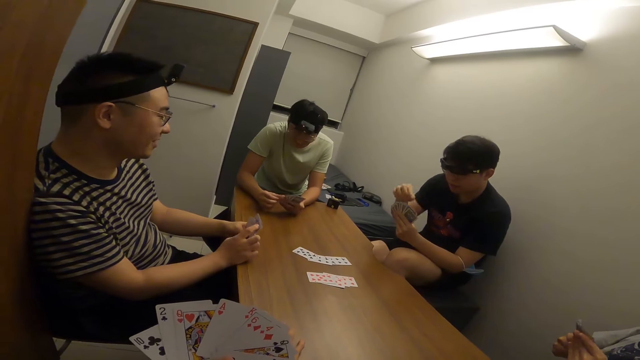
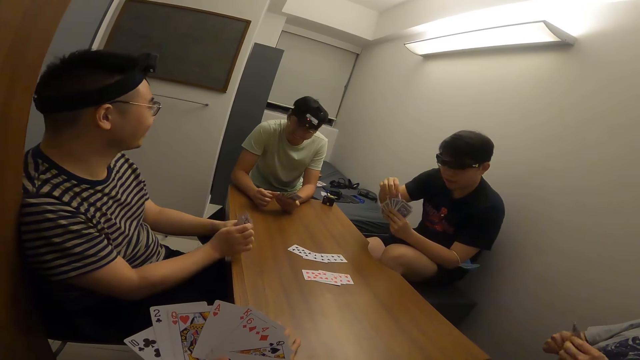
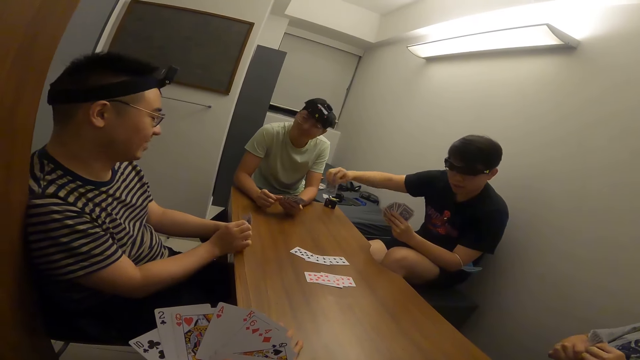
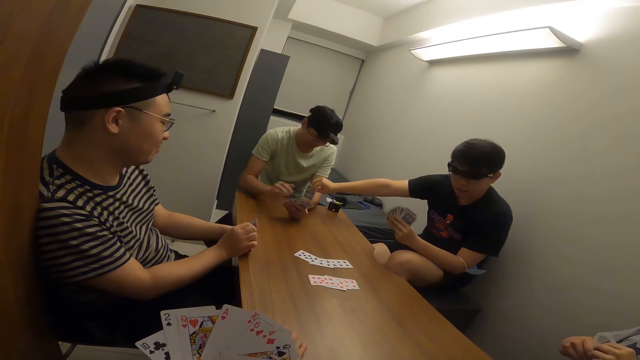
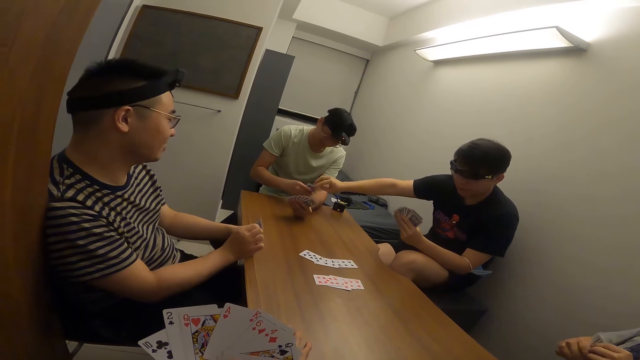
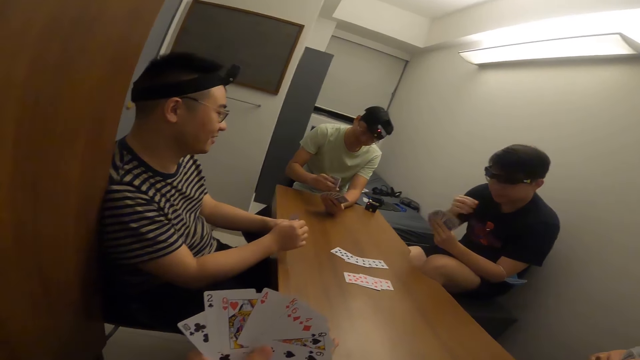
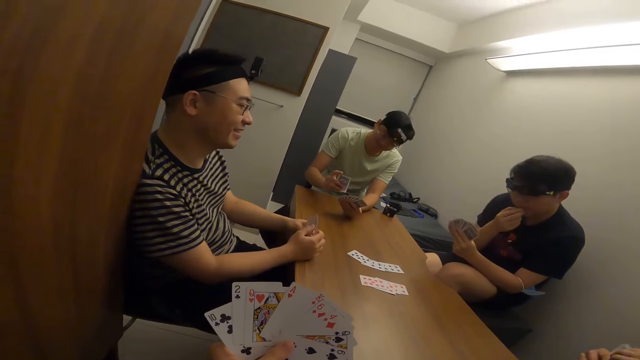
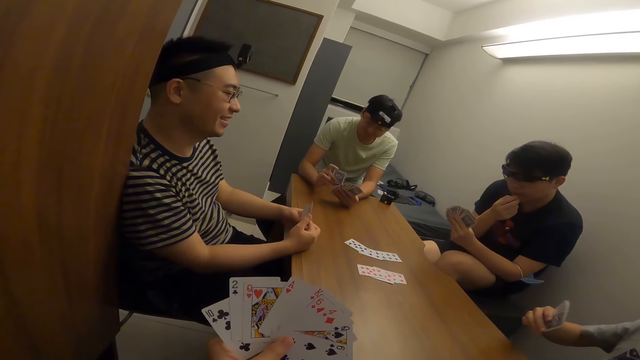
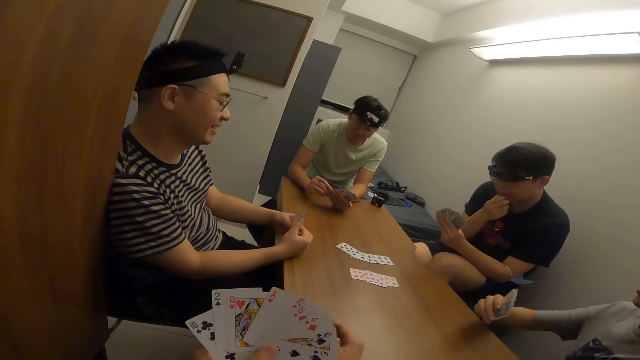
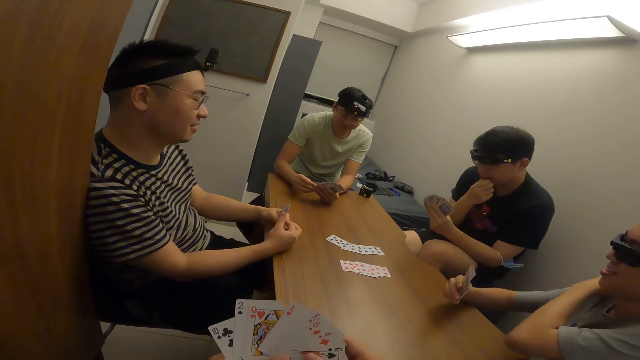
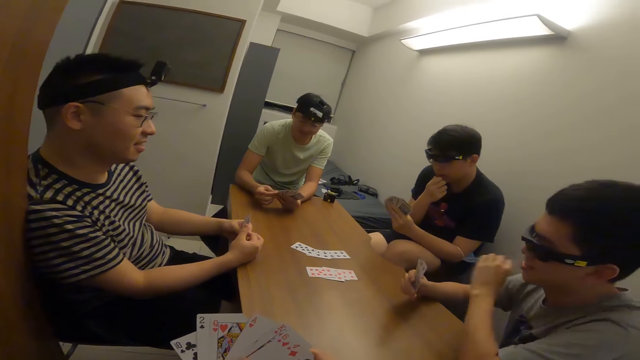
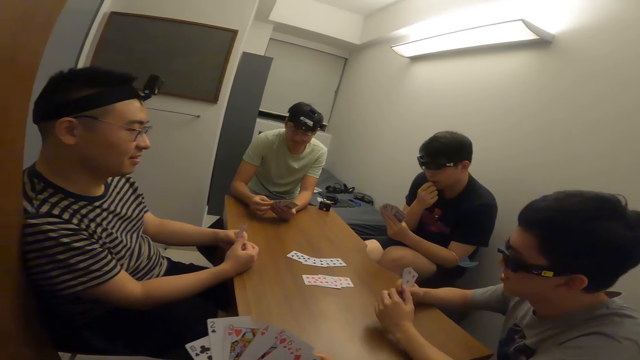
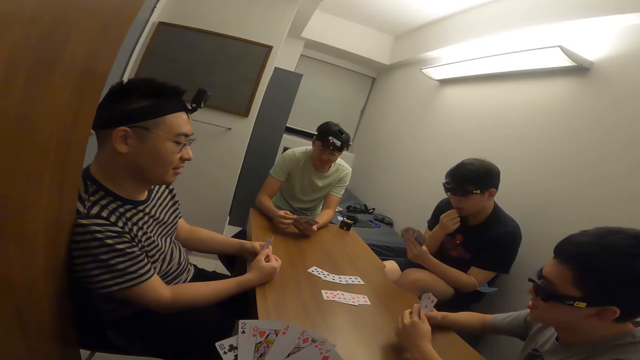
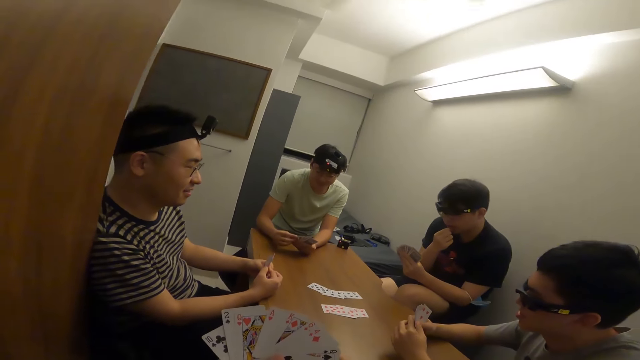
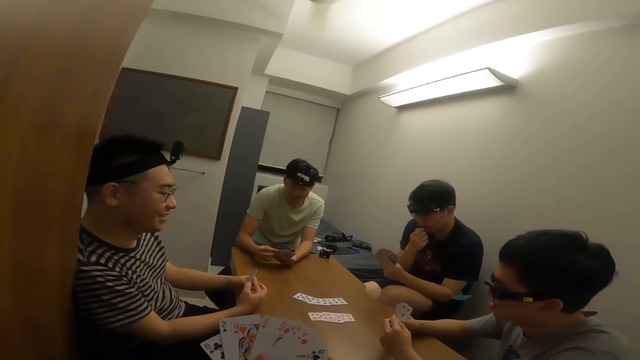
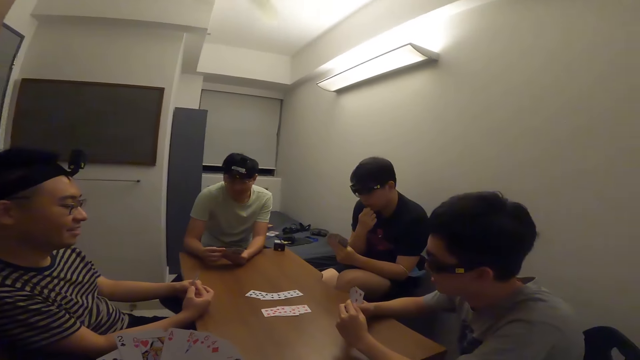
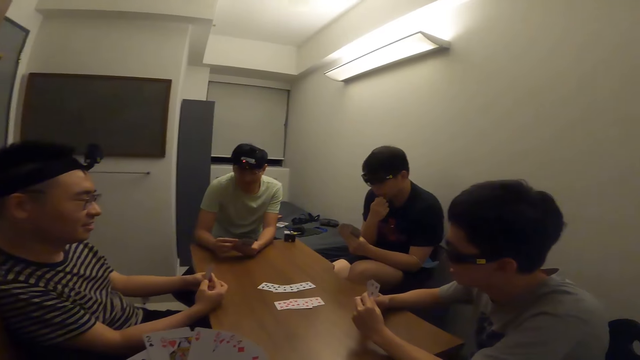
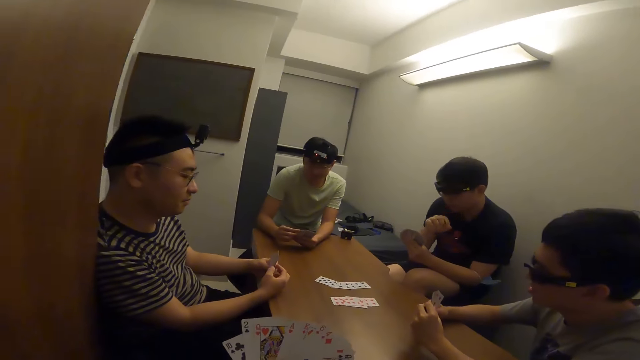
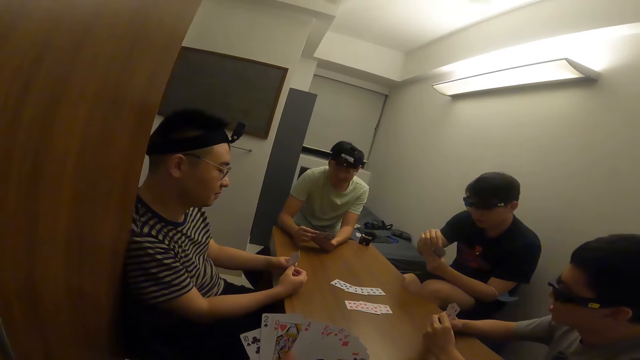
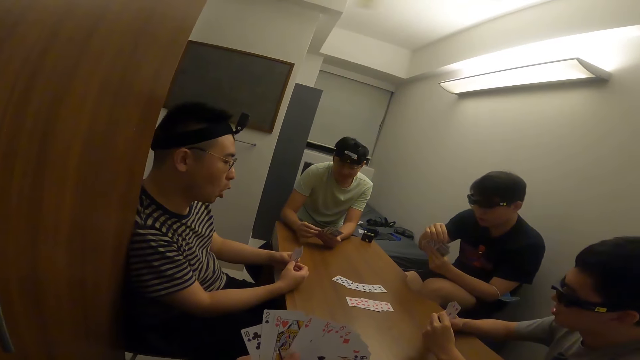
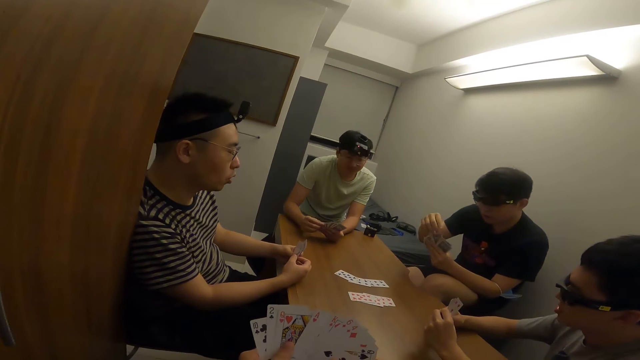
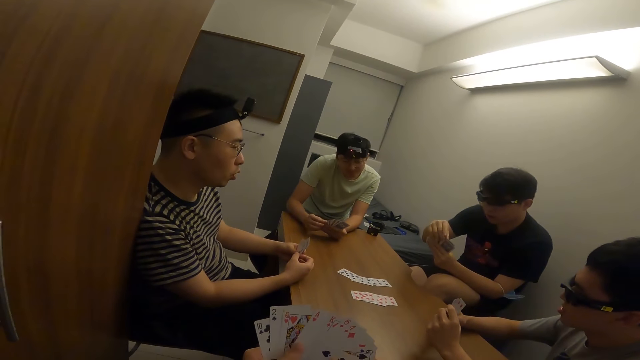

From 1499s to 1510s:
A man passes a card to another man with his right hand. The camera wearer shuffles his cards.

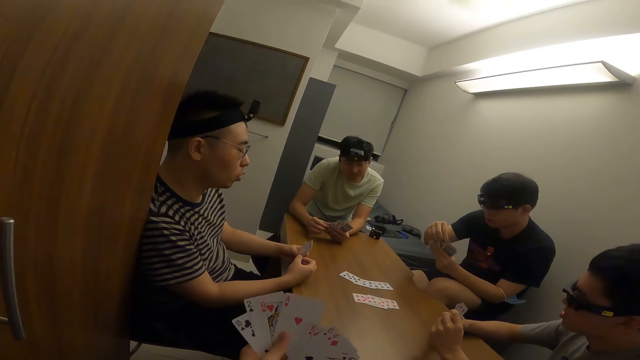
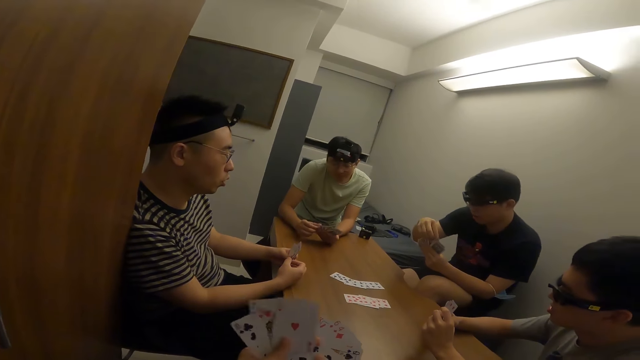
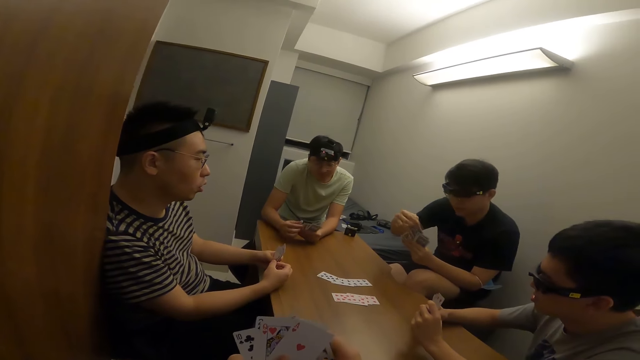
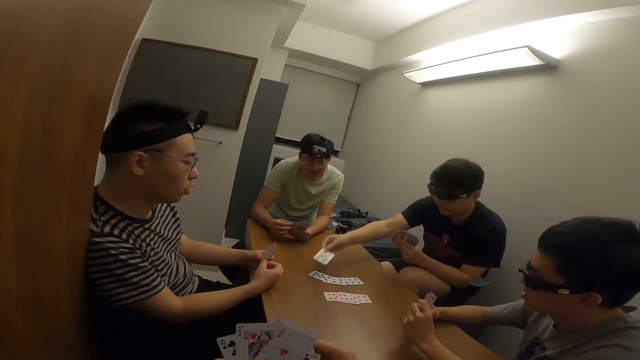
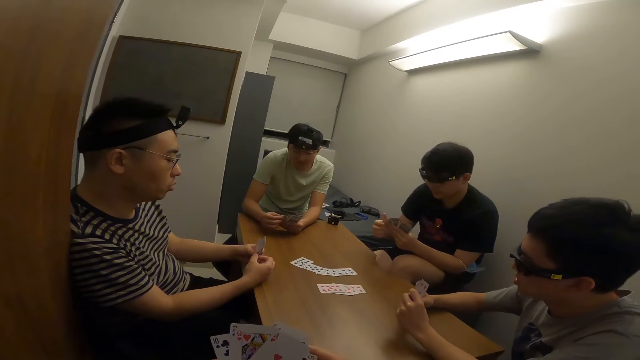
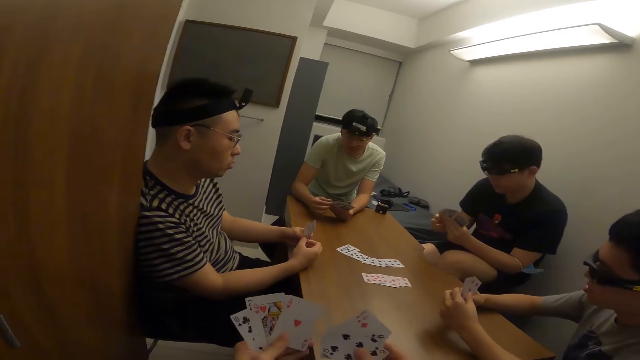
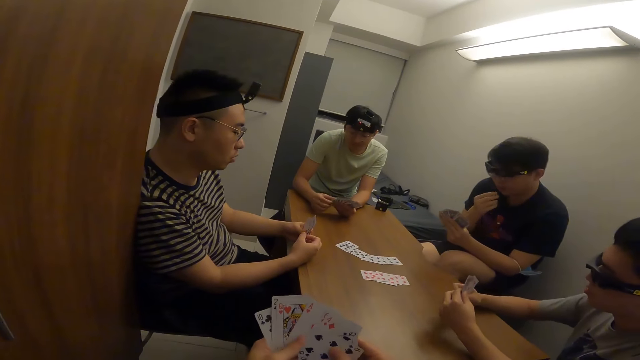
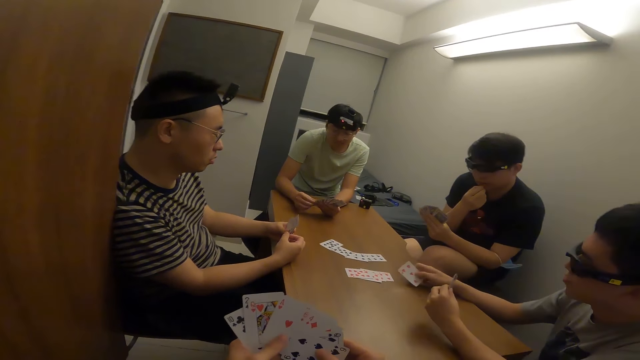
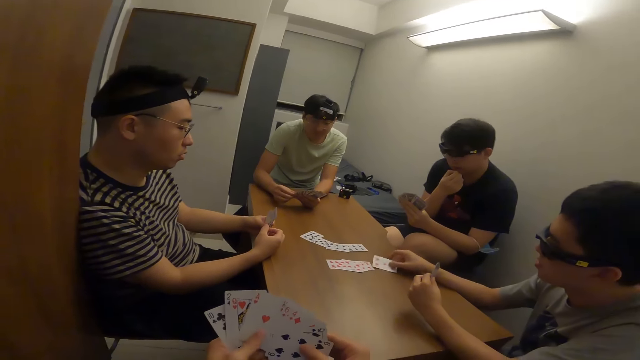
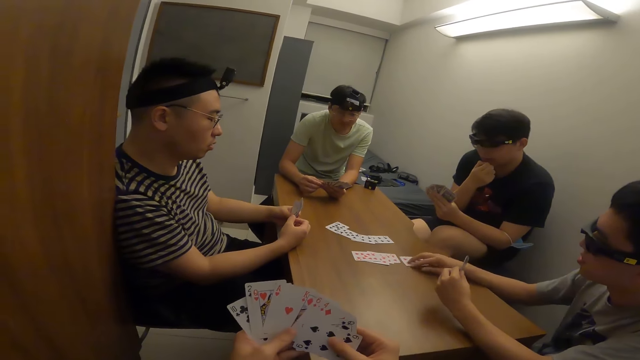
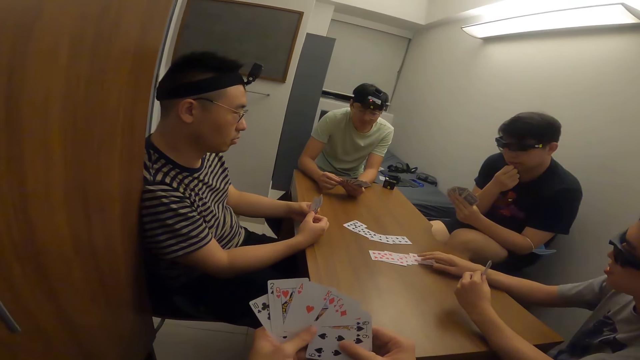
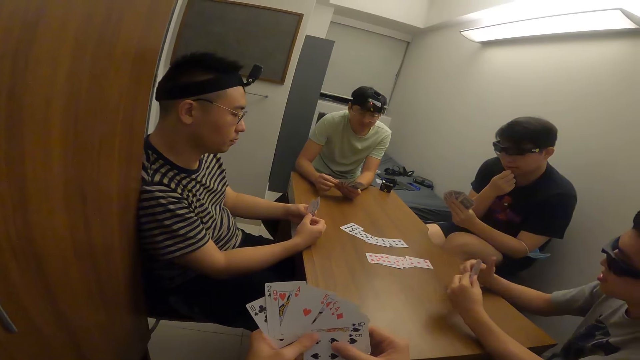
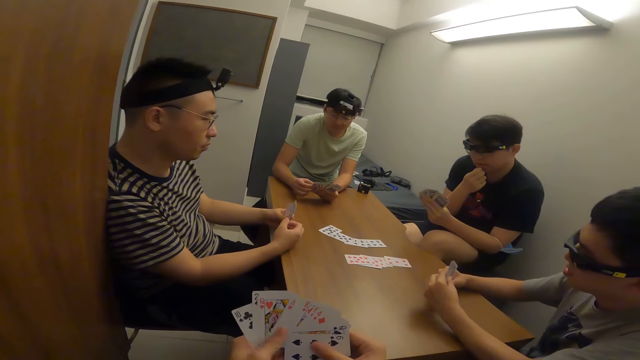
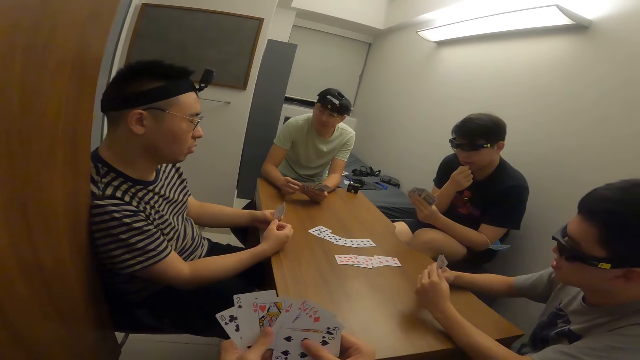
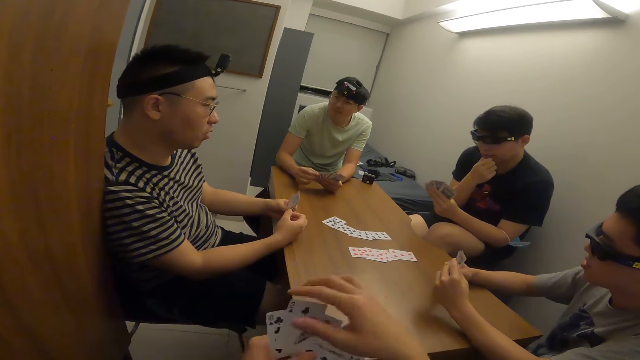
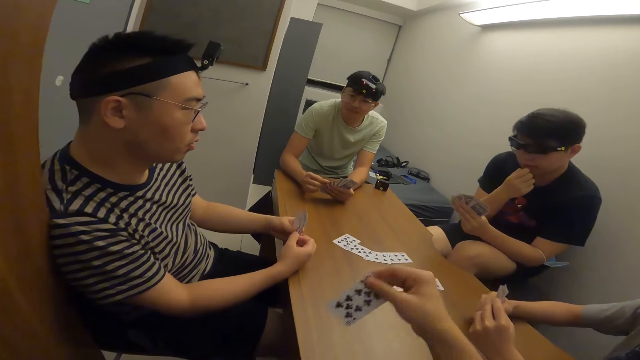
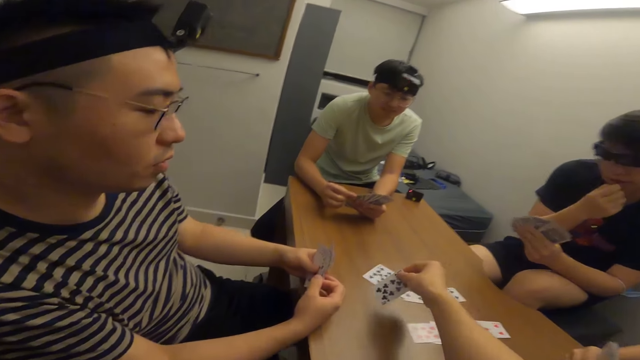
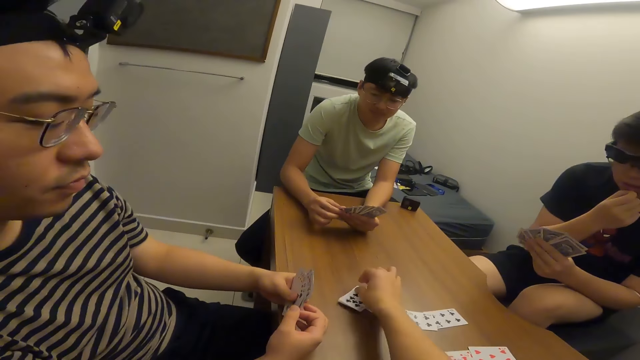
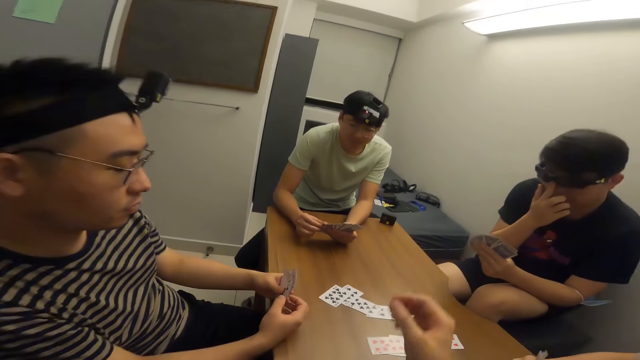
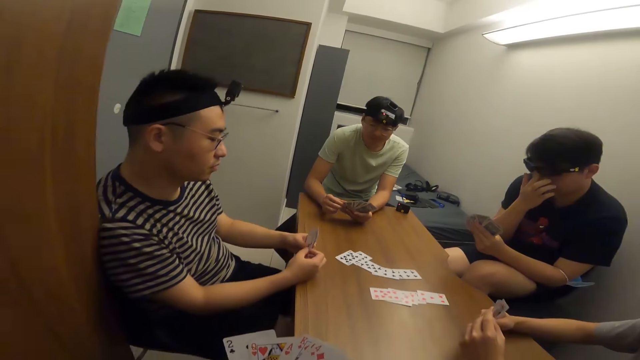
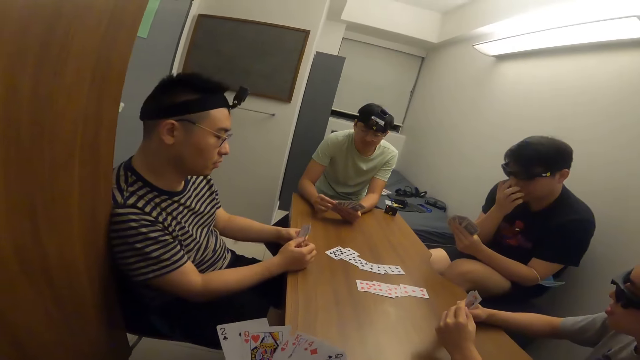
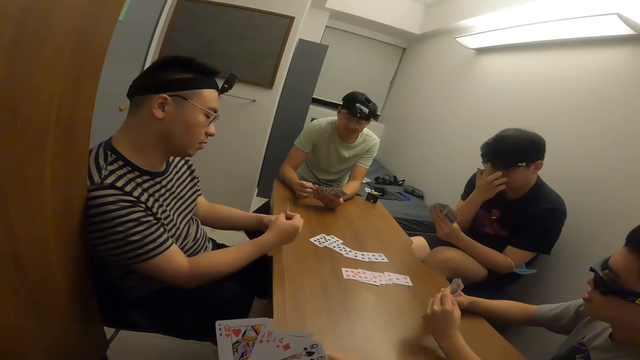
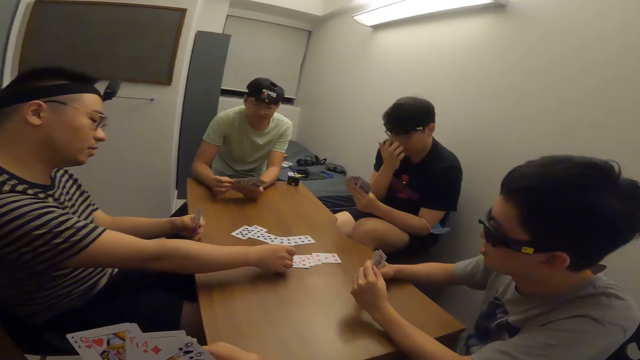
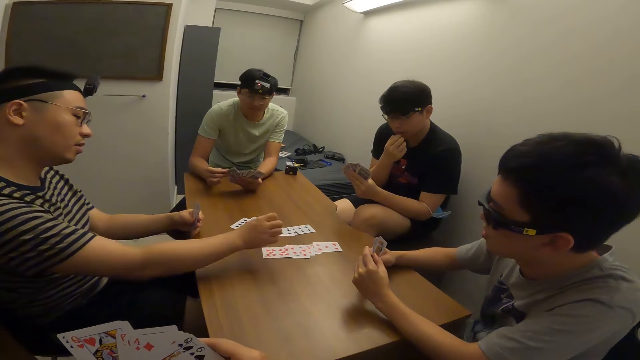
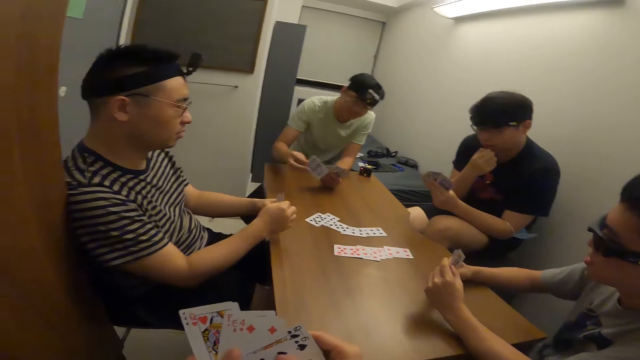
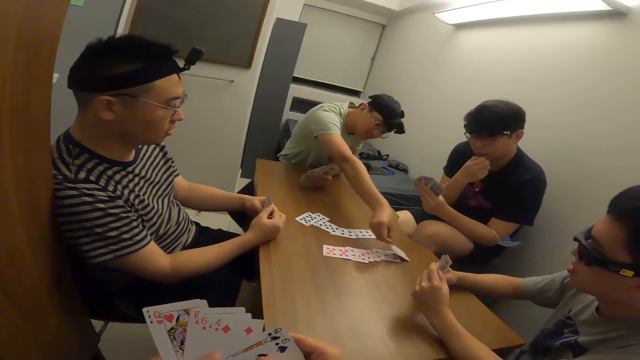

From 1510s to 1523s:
A man places a card on the table with his right hand. The camera wearer shuffles his cards. Another man places a card on the table with his right hand. The camera wearer places a card on the table with his right hand. Another man places a card on the table with his right hand. Another man places a card on the table with his right hand.
